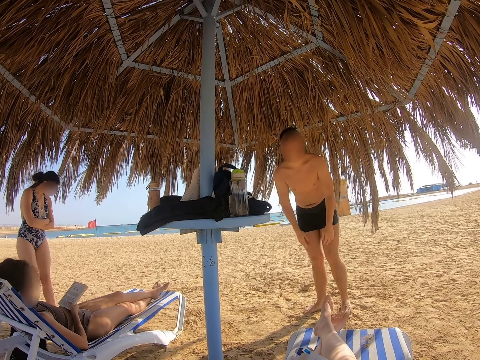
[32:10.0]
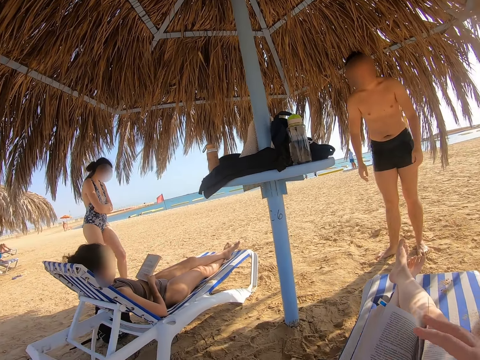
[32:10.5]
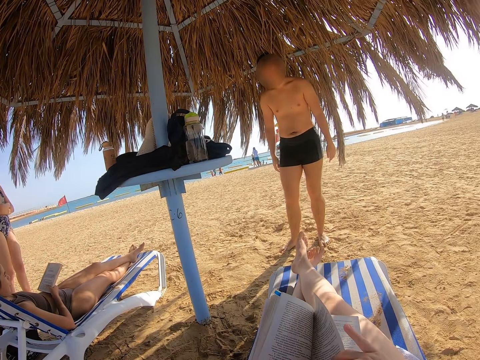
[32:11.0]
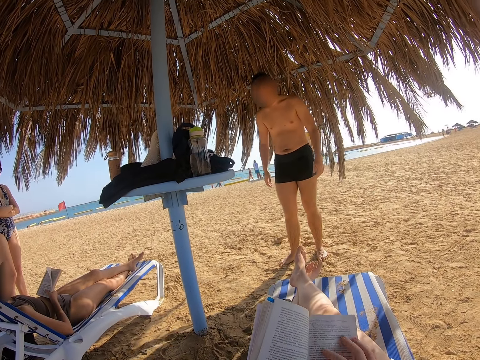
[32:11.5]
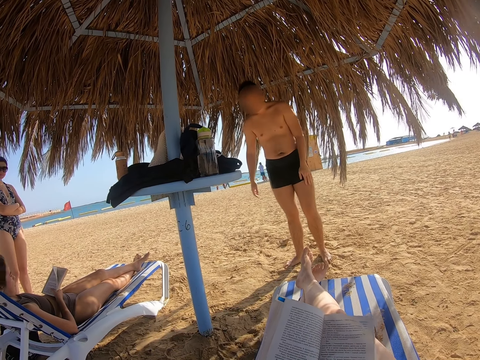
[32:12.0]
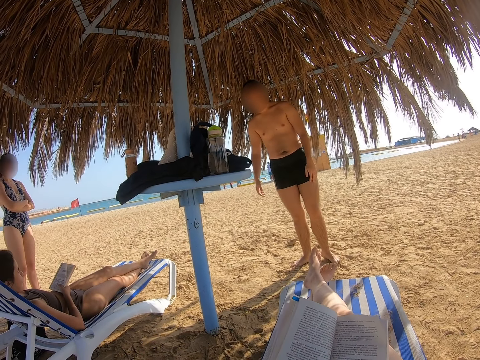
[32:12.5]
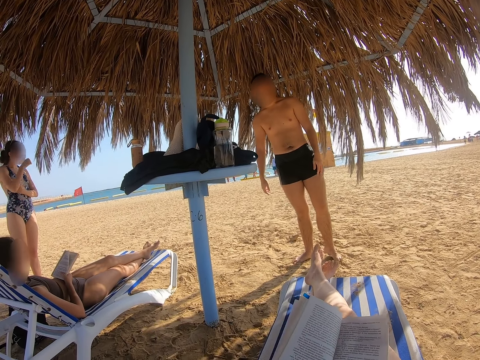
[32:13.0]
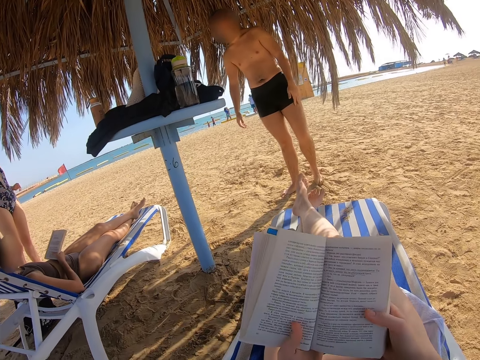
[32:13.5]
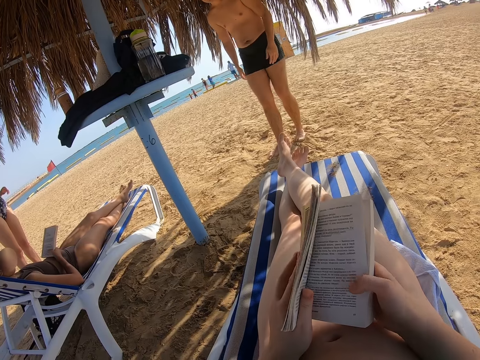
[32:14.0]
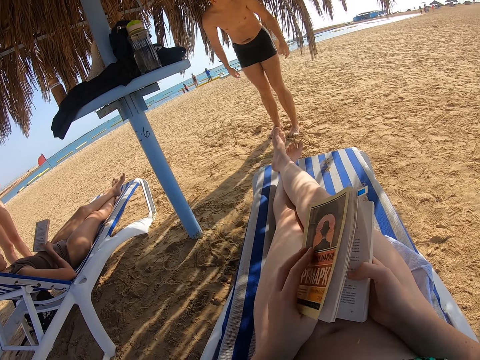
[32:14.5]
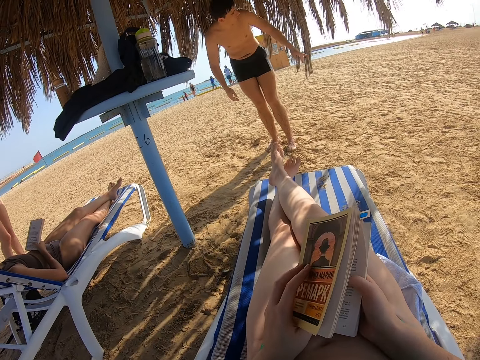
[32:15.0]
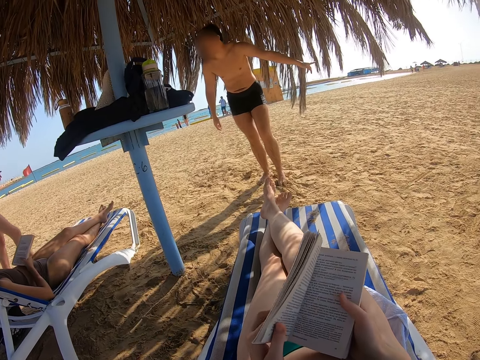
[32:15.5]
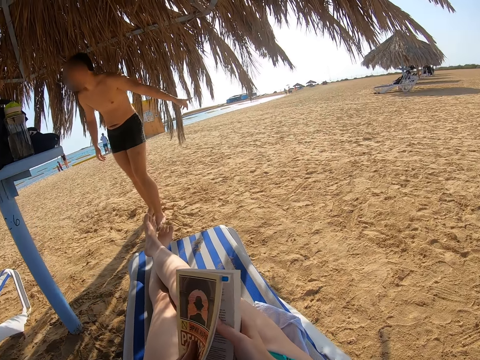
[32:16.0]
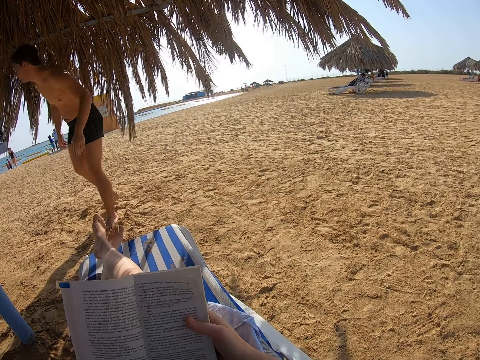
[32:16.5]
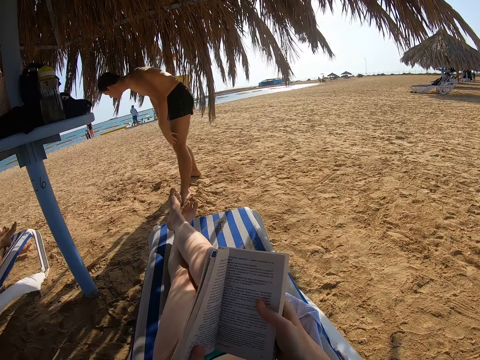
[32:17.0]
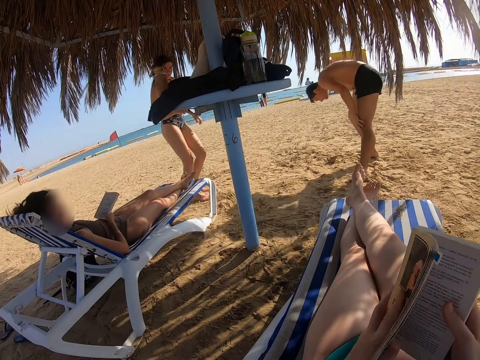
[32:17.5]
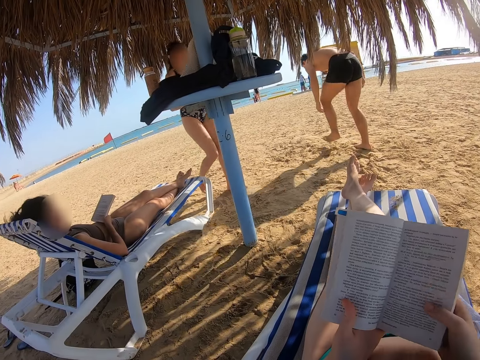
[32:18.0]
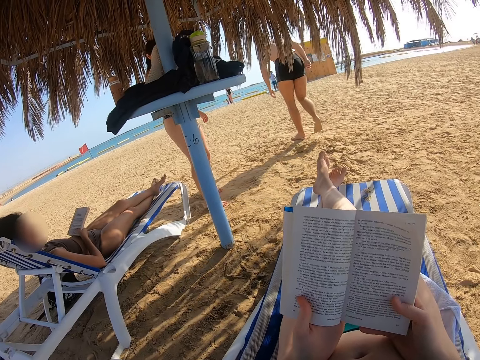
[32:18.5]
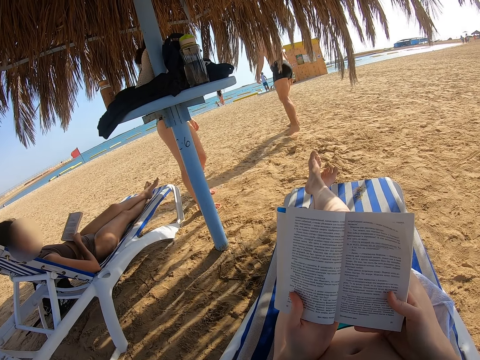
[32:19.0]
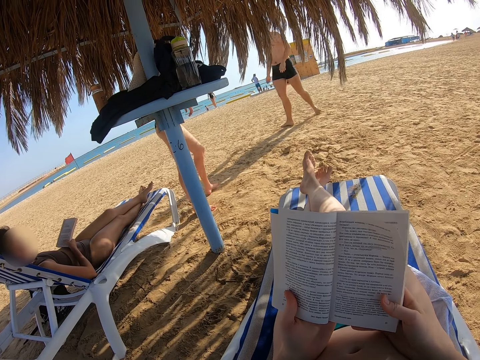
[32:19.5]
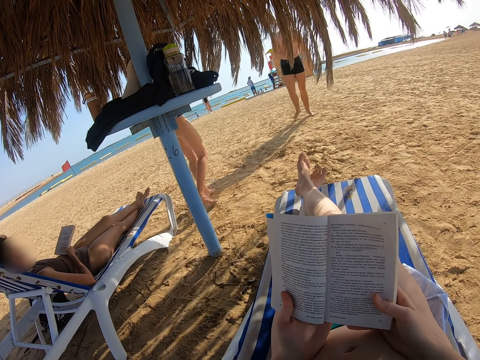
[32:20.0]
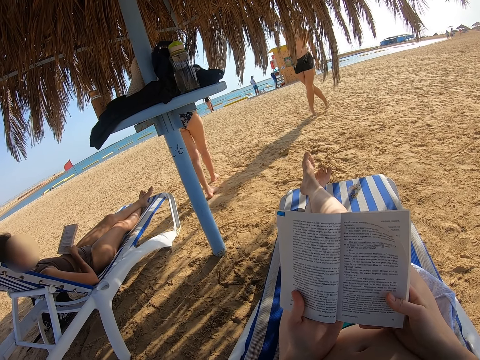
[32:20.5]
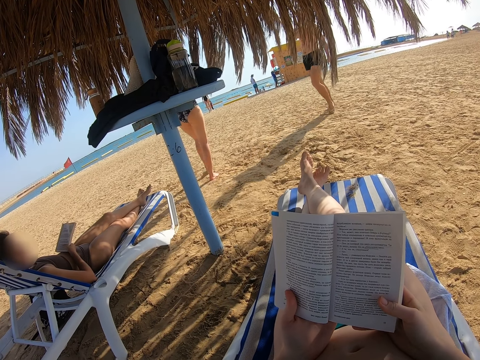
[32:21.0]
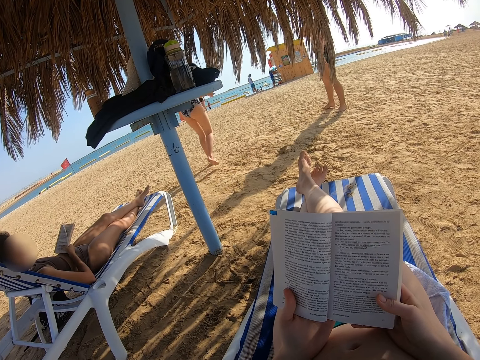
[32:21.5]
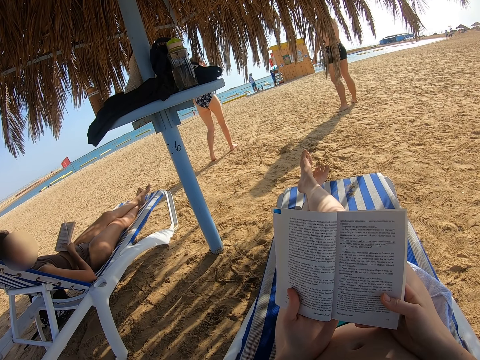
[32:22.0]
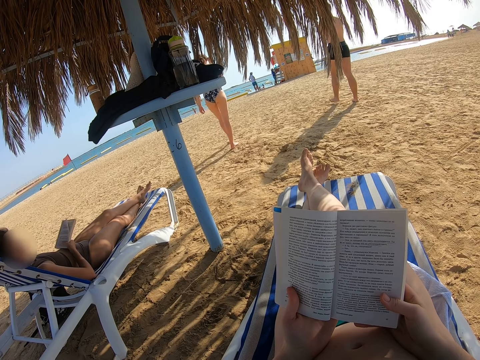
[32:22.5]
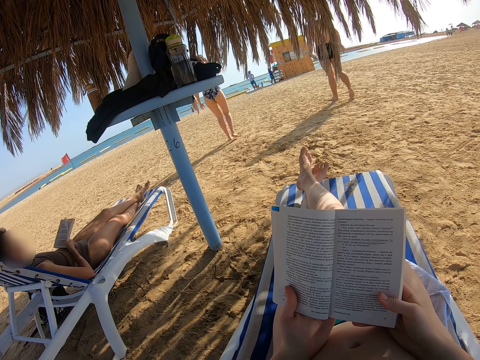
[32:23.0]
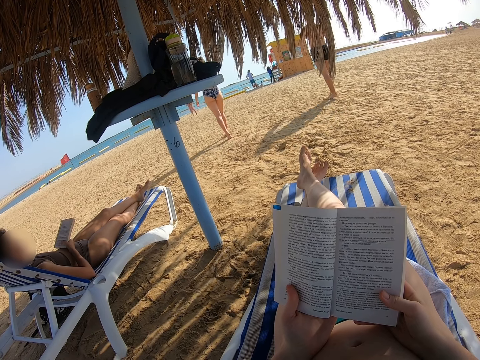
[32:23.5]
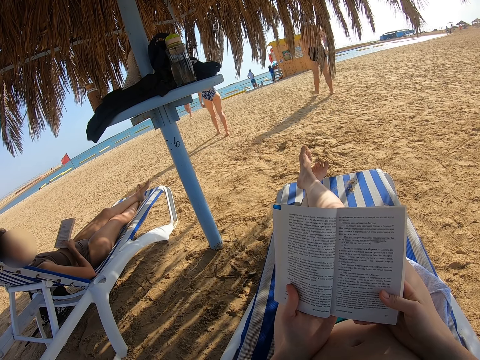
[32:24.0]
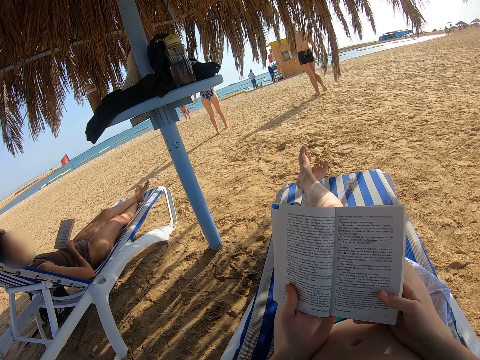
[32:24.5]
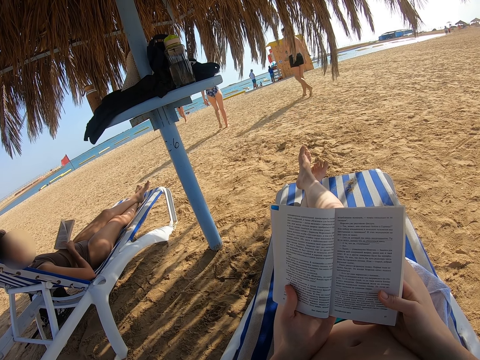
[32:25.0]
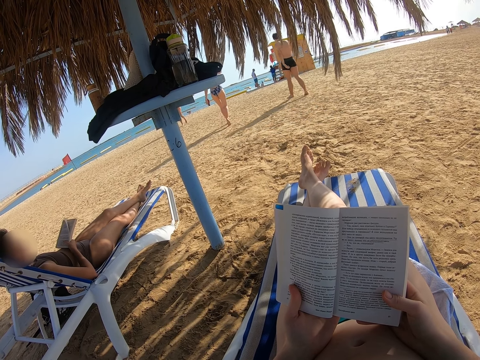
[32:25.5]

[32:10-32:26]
The camera wearer flips the book. They read the book. They close the book. A lady reads the book. Another lady scratches her head with the right hand. She walks towards the table. A man walks at the beach. The camera wearer flips the book. They read the book. The man and the other lady walk towards the beach.

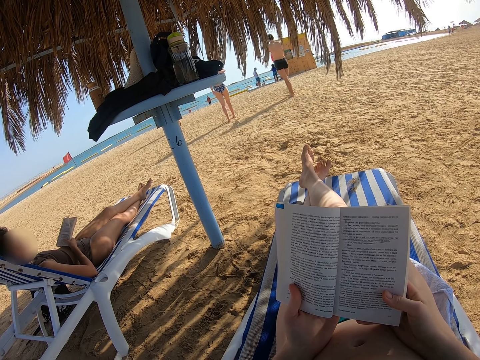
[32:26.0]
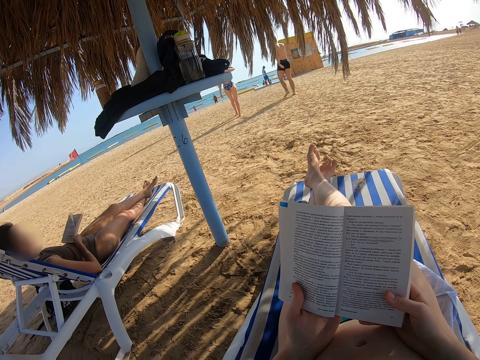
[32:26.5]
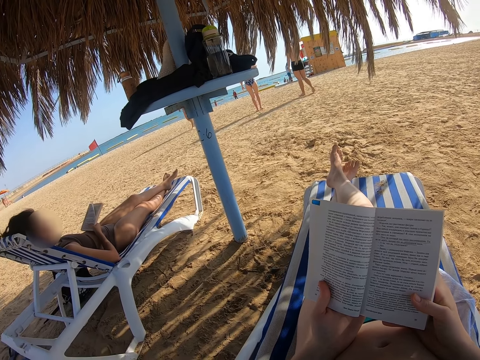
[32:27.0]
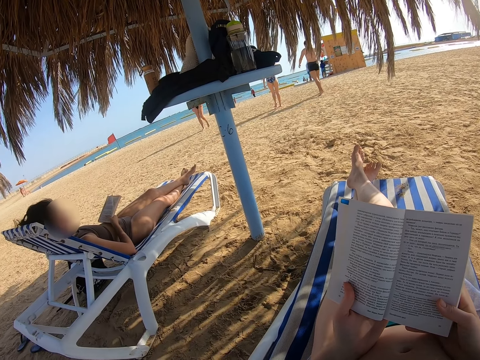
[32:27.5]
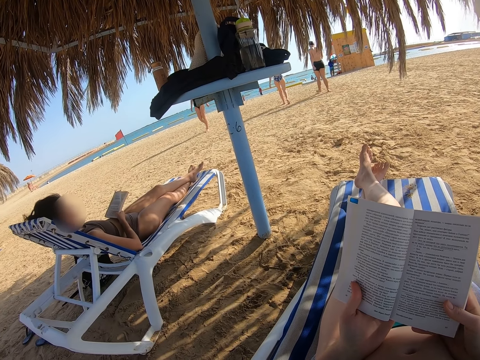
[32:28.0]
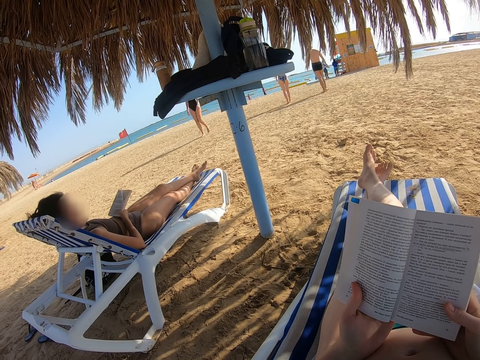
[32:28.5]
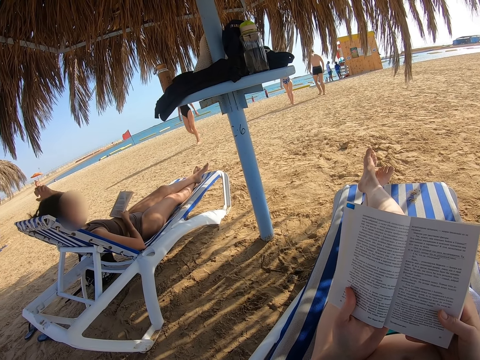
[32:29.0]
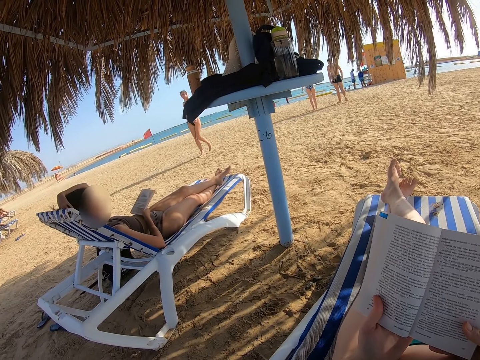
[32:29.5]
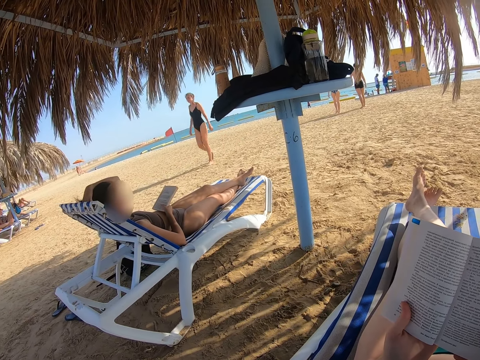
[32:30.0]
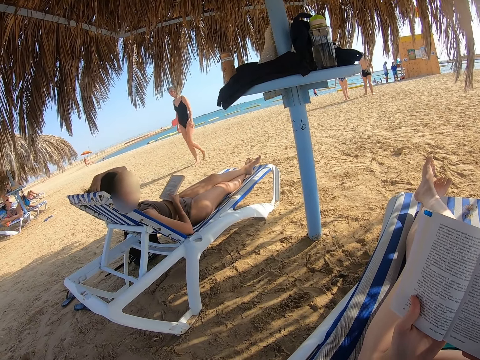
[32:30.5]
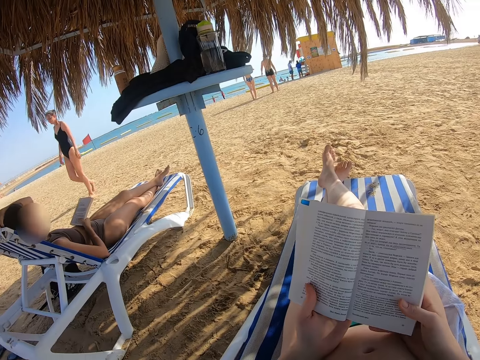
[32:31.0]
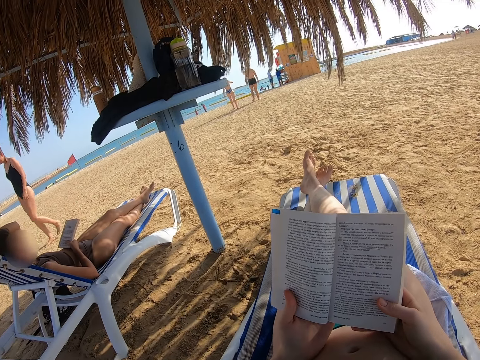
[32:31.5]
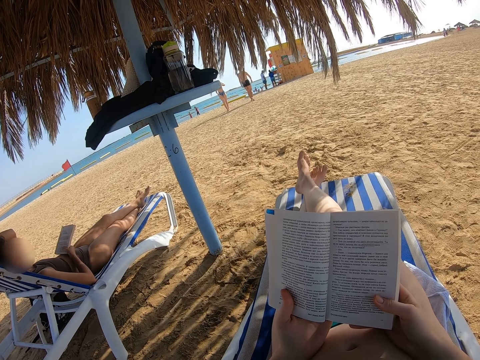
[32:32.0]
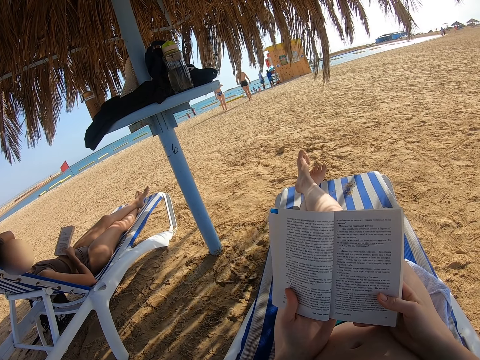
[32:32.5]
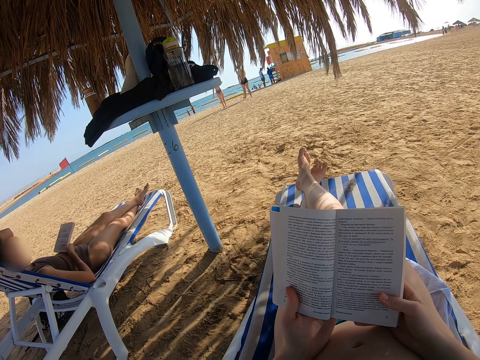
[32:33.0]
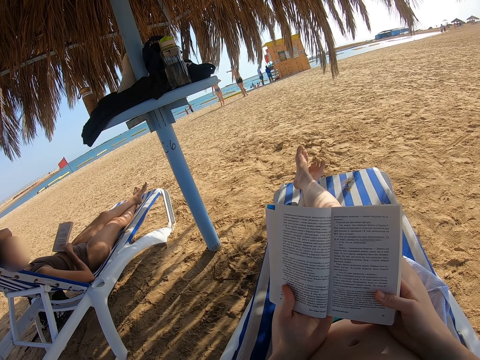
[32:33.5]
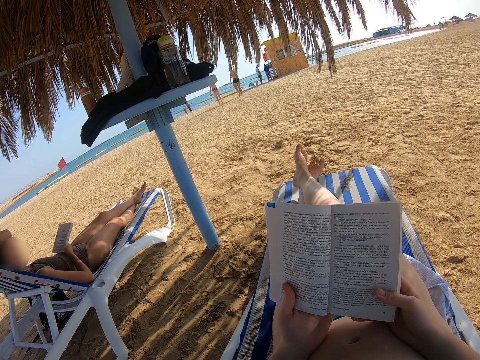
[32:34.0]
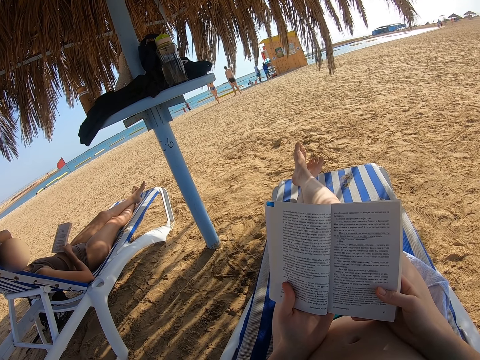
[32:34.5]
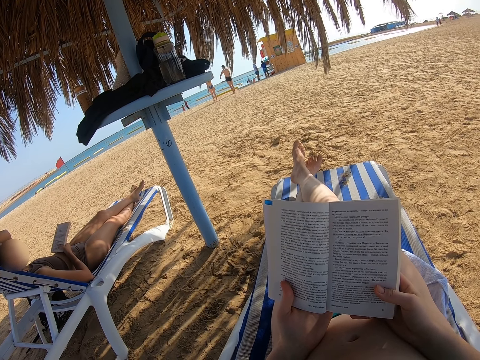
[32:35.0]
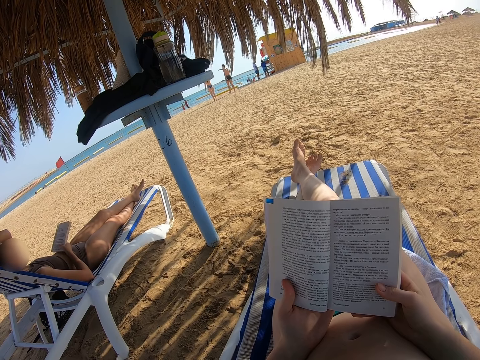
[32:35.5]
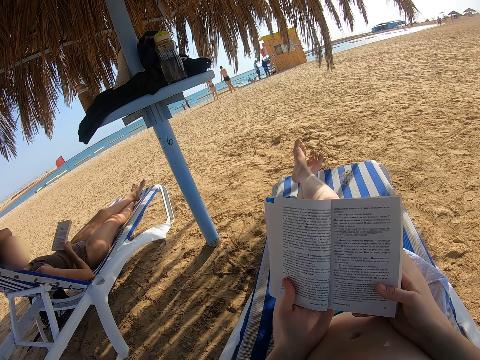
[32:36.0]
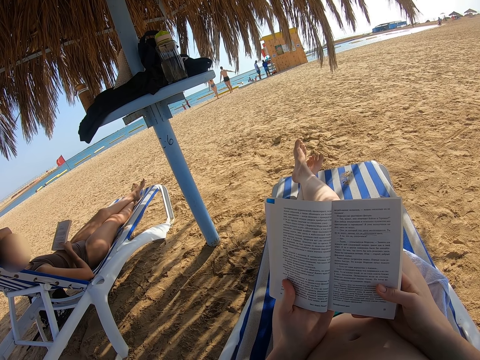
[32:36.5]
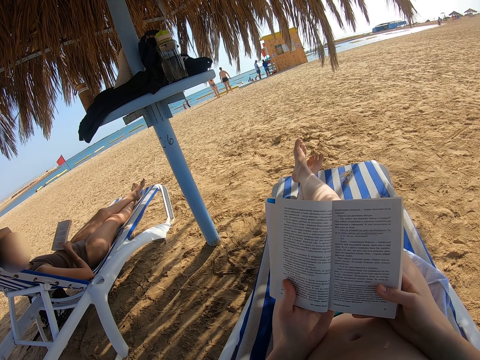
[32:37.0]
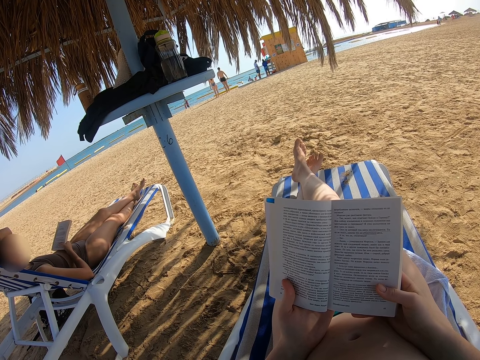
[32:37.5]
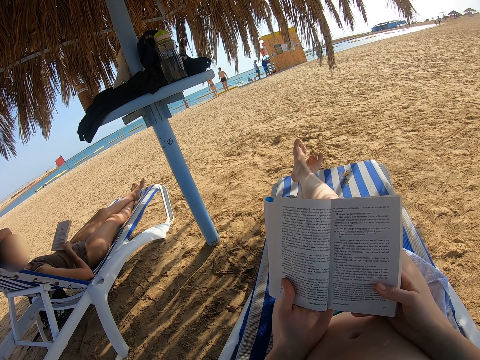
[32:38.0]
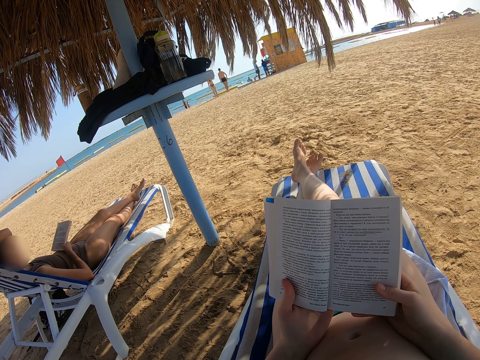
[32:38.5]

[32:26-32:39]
The camera wearer looks towards a lady. They read the book.
